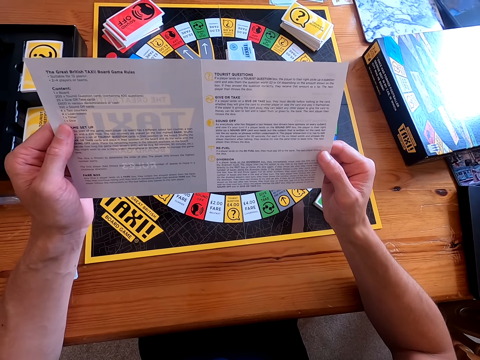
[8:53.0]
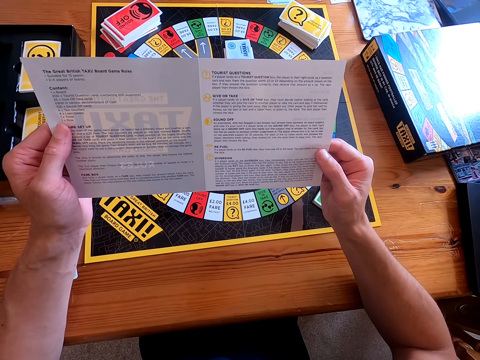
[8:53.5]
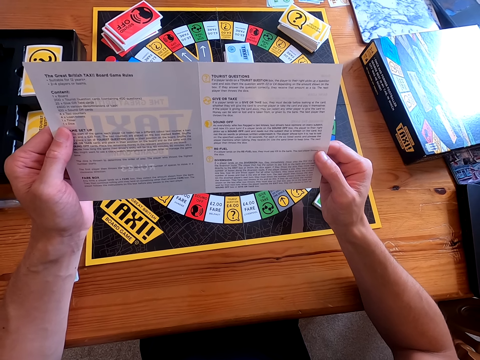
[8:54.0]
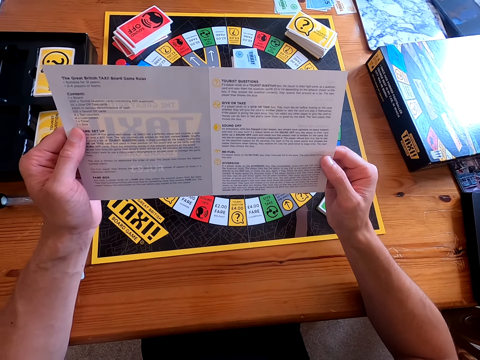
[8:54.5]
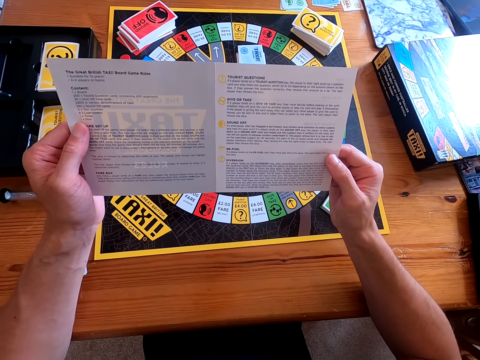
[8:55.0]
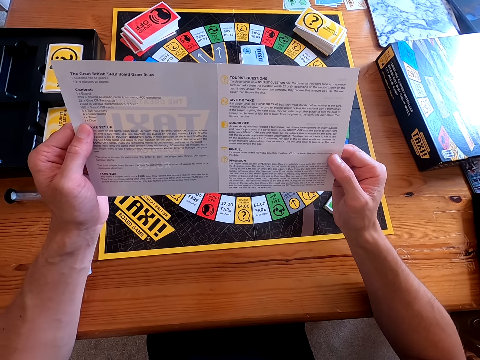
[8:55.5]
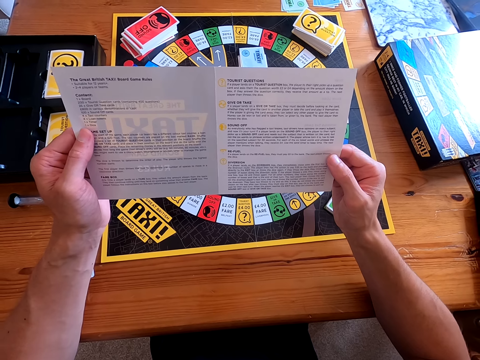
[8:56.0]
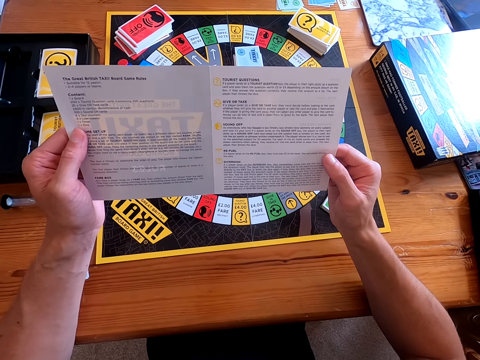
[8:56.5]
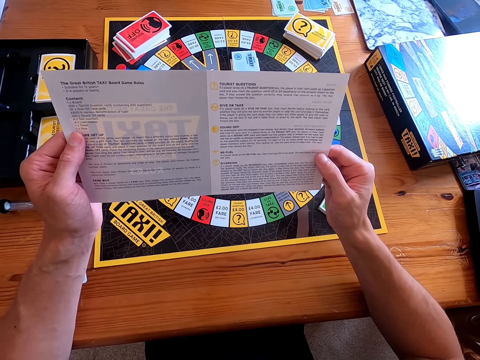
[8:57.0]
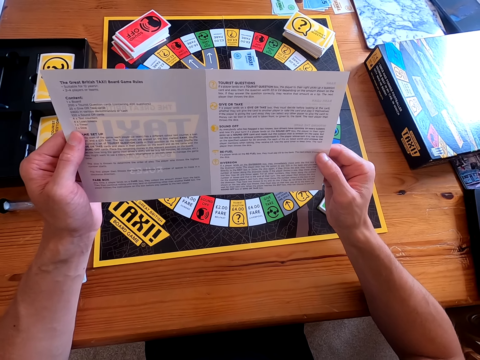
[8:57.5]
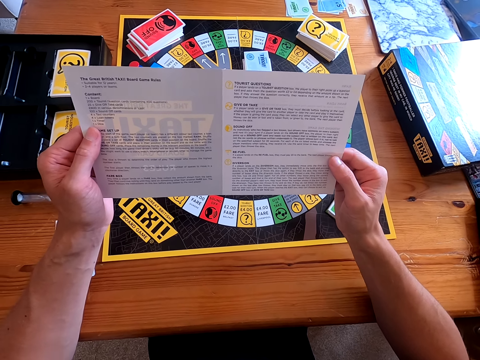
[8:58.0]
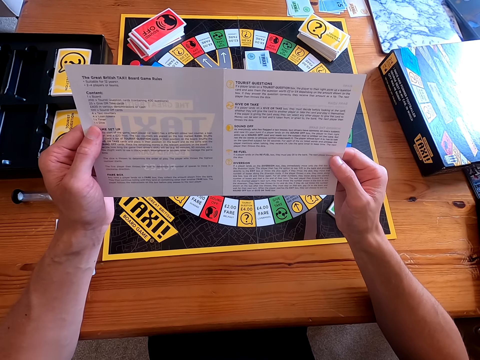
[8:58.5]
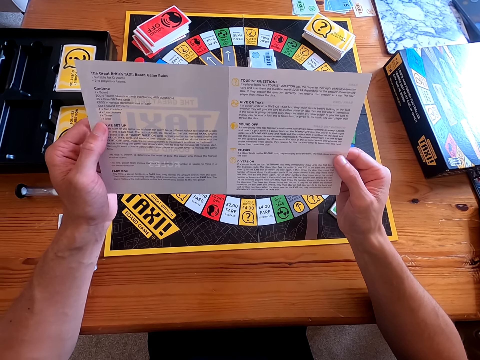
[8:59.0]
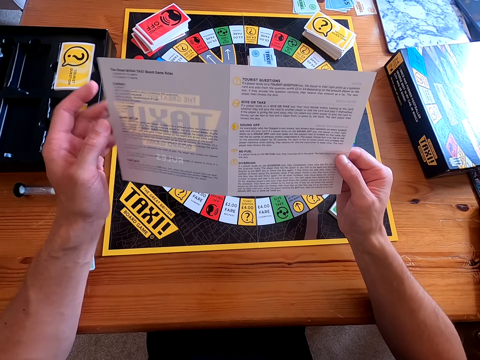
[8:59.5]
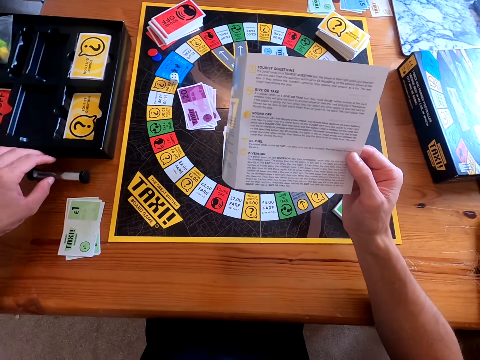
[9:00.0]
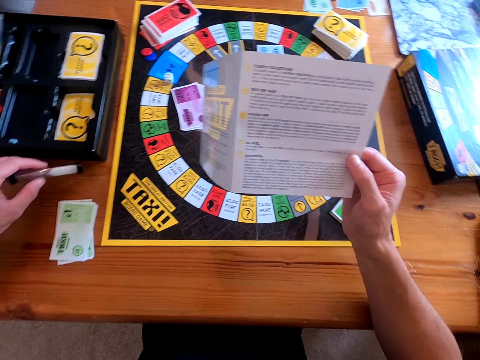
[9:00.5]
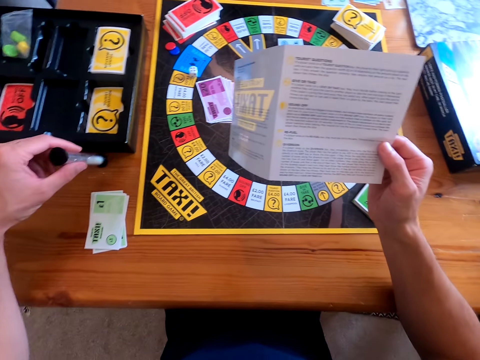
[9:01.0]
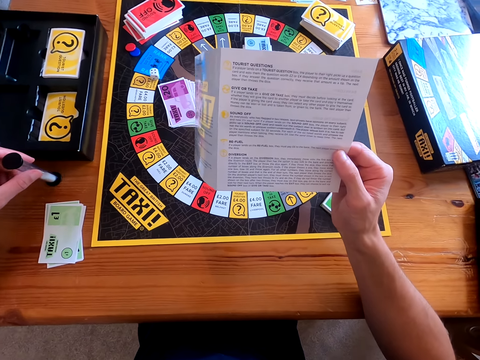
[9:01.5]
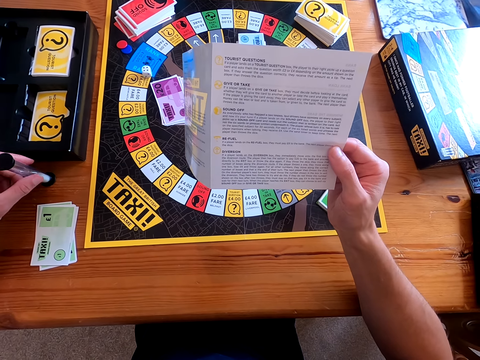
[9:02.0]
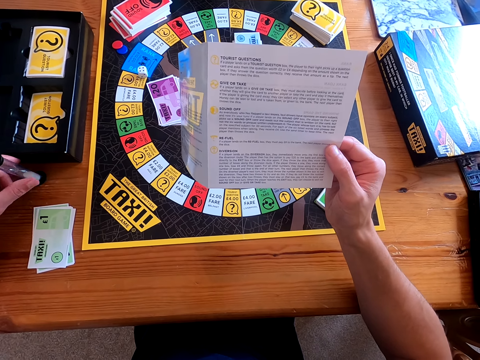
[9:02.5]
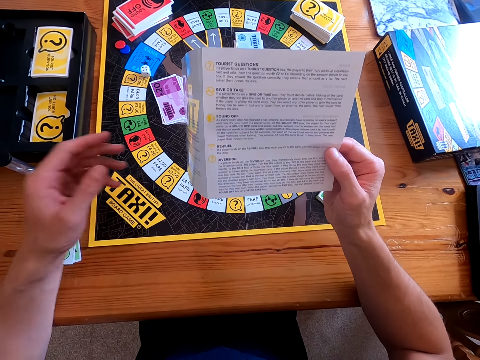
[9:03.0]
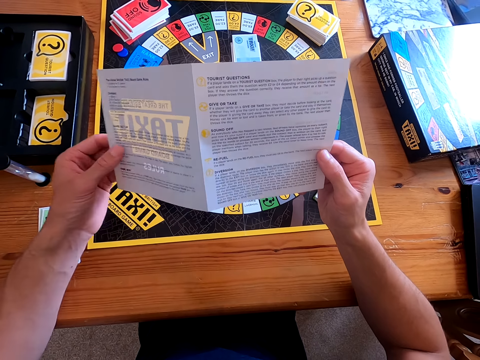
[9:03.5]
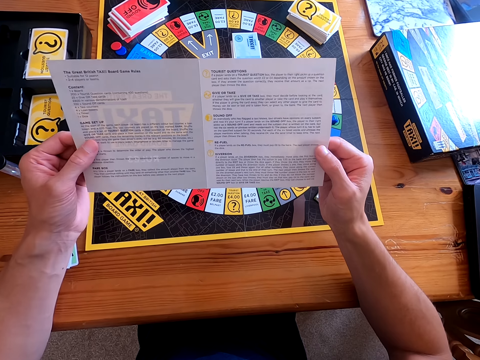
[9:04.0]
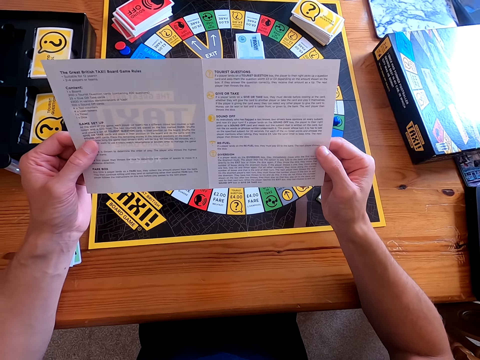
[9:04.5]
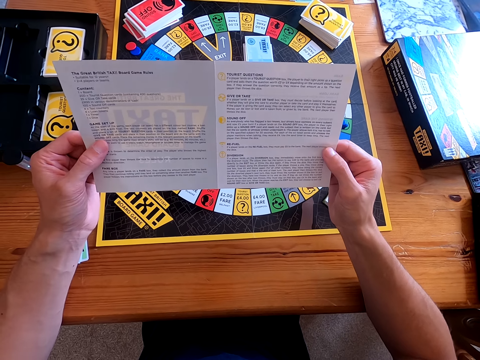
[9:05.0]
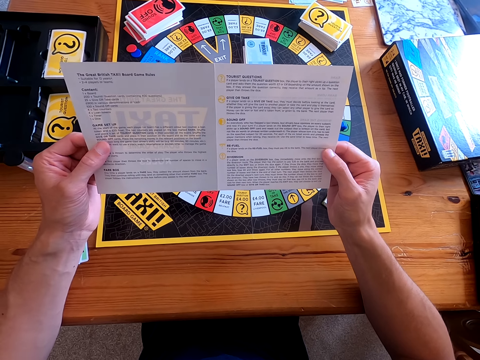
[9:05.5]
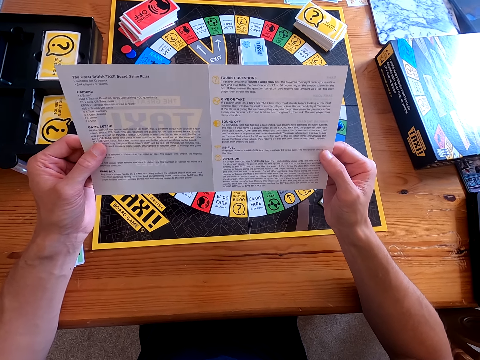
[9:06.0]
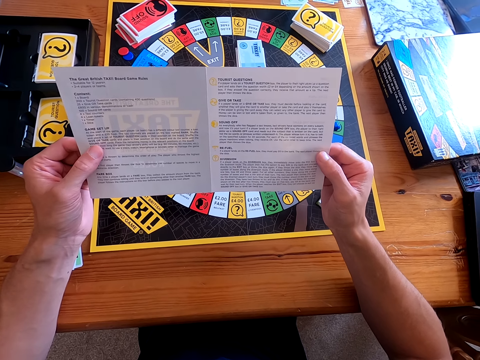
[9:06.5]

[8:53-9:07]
The camera wearer puts the hour glass upright. They pick something. They put the object on the table. They hold the guide with both hands. They read the guide.

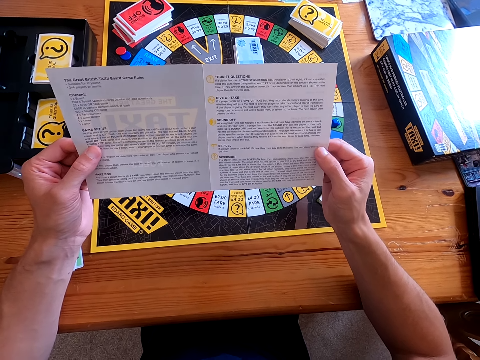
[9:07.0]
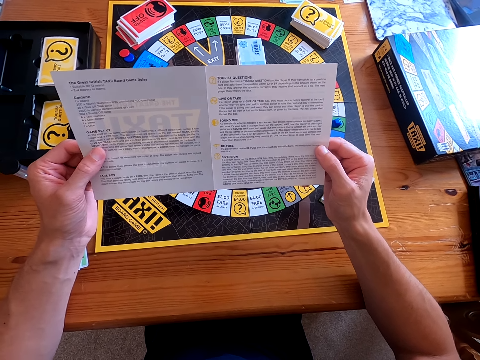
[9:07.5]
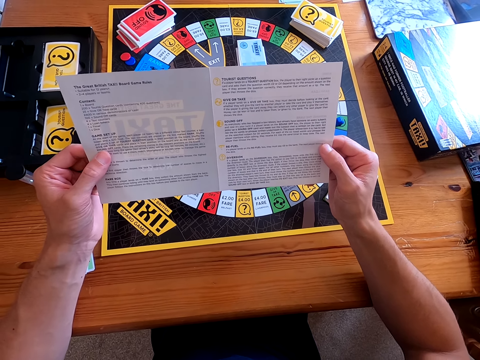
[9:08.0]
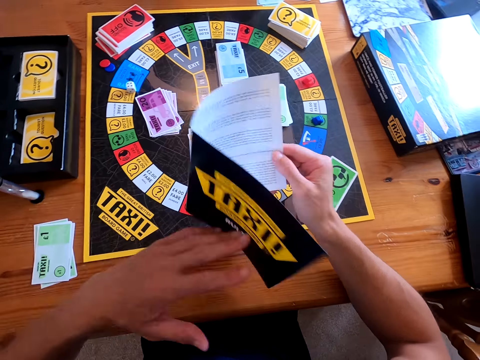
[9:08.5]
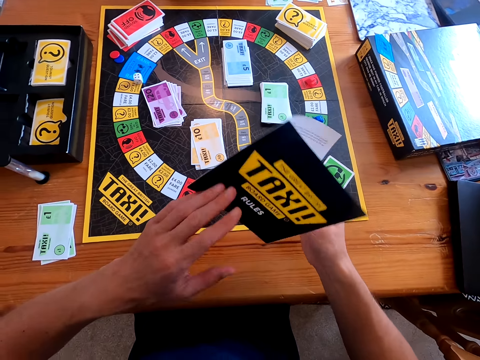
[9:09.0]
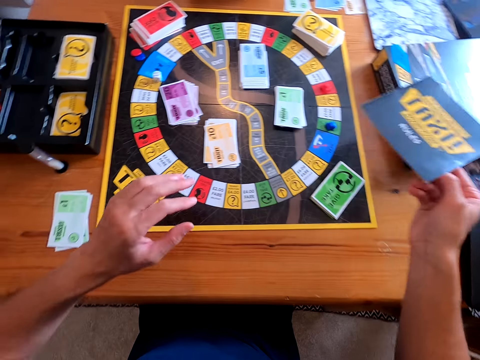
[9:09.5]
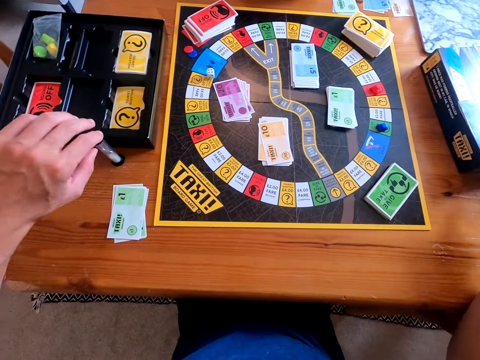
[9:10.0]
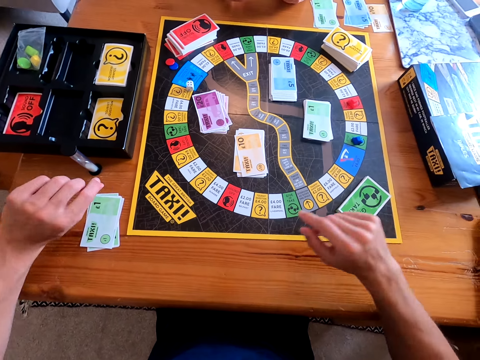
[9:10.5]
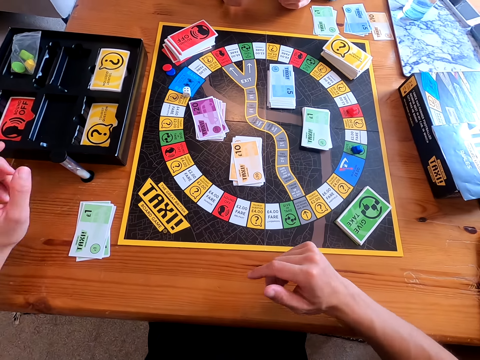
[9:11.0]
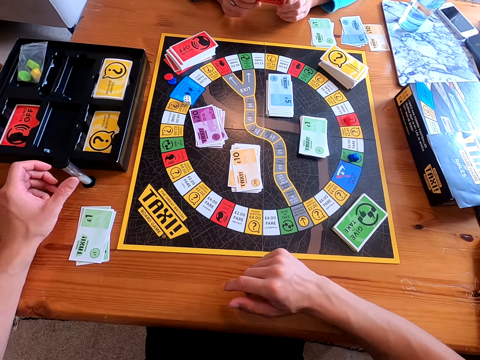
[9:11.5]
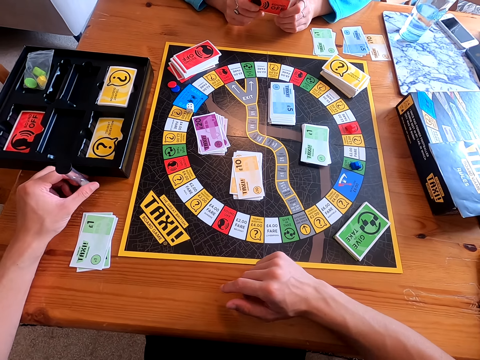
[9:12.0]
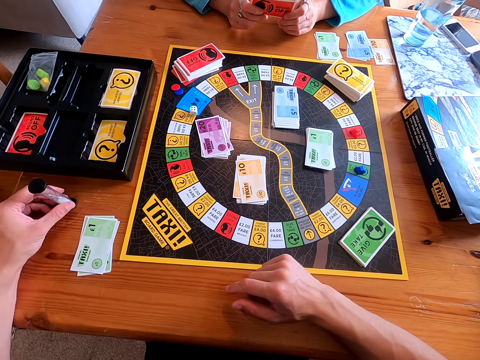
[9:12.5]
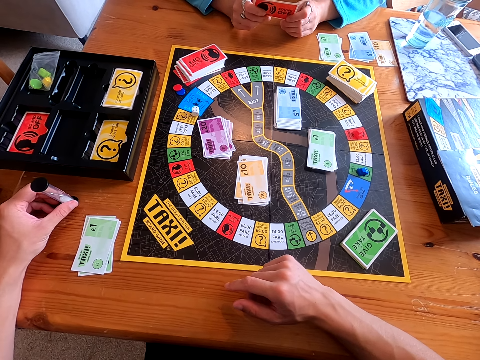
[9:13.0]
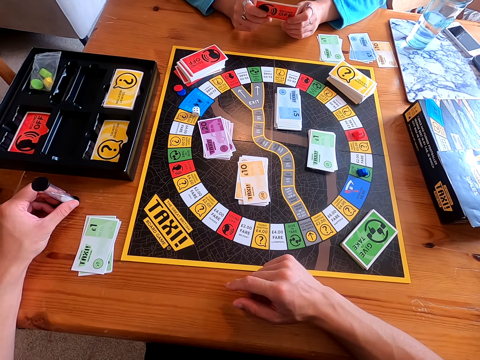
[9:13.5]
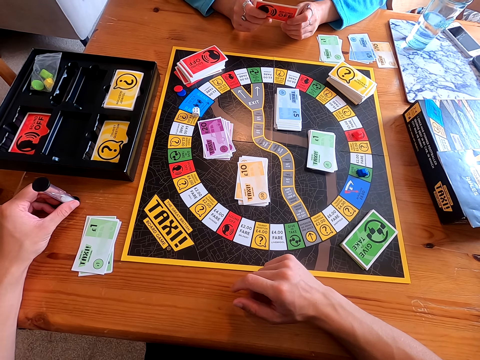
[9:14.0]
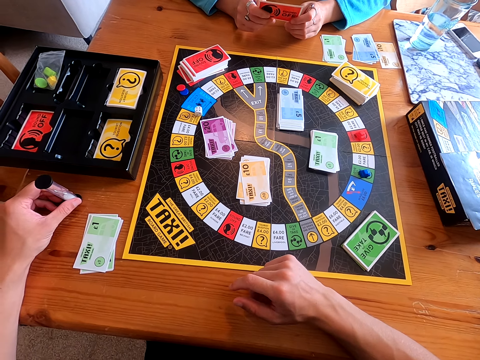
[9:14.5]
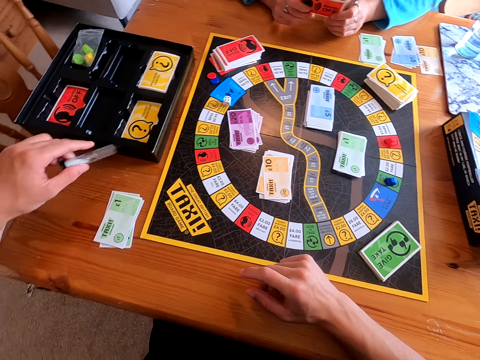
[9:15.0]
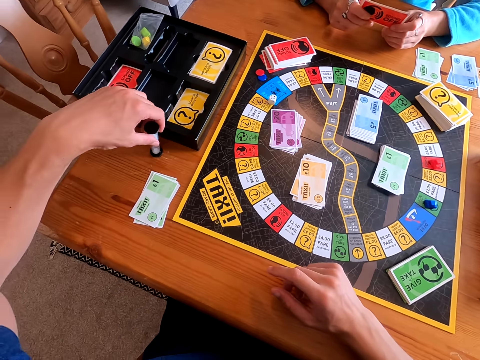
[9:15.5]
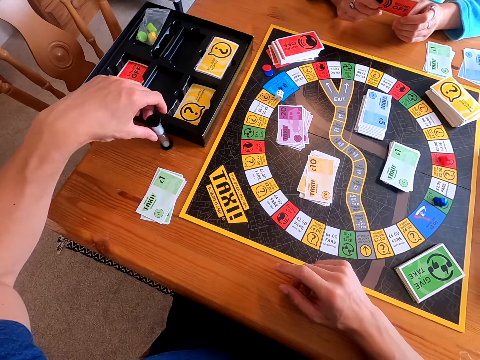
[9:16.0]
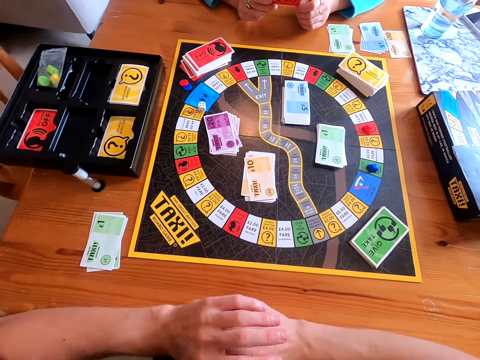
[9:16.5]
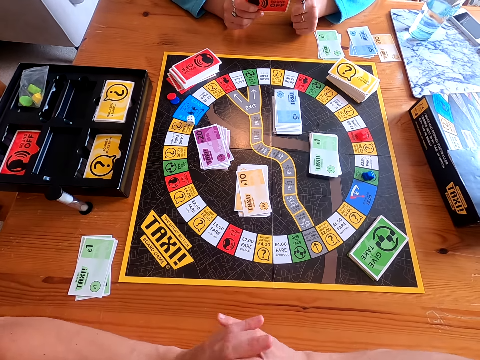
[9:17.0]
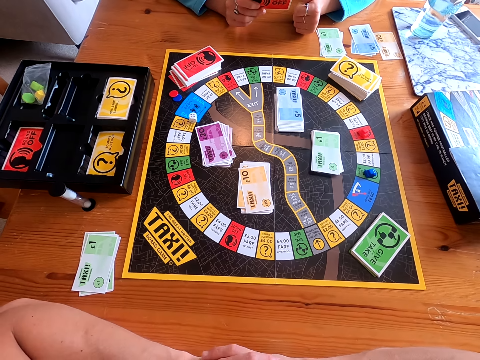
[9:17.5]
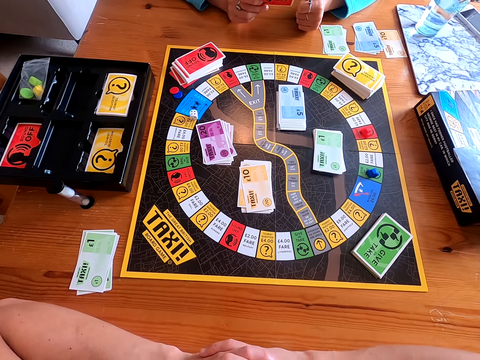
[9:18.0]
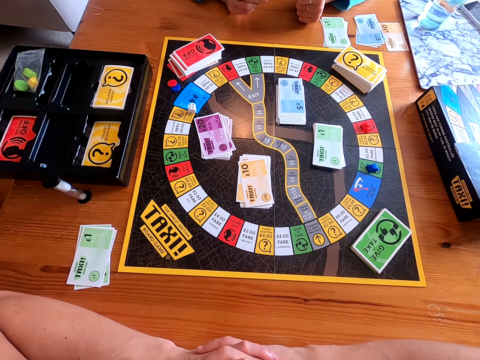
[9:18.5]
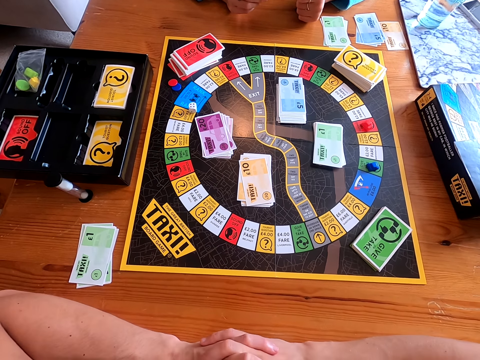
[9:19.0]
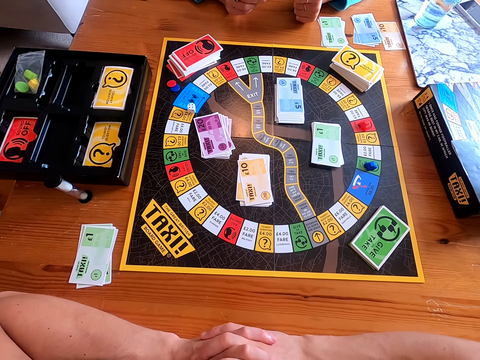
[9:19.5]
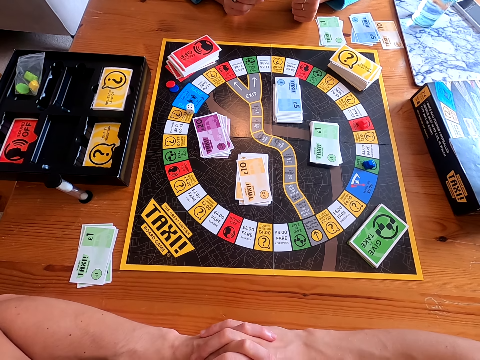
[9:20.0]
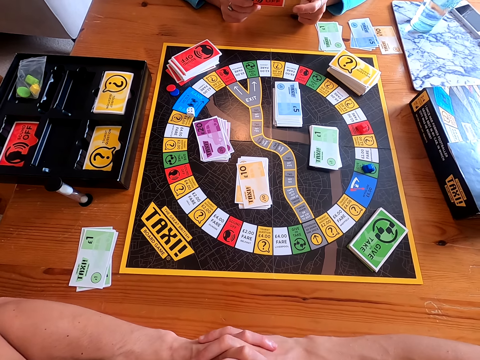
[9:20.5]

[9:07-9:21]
The camera wearer closes the guide. He places the taxi guide on the box. He holds the hour glass with the left hand. A lady speaks to the camera wearer. The lady reads the question on the card. The camera wearer flips the hour glass upside down. He answers the question on the card. He speaks to the lady. He lets go of the hour glass. He holds his hands.
